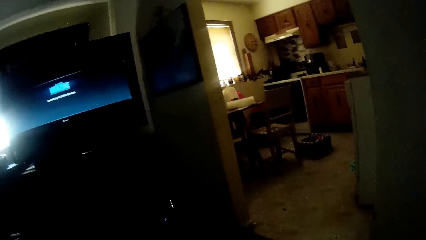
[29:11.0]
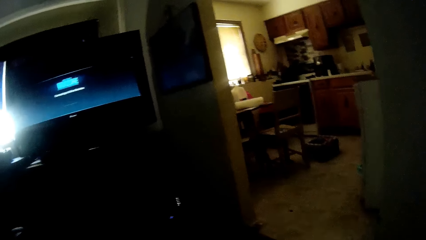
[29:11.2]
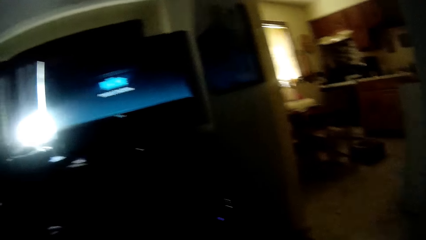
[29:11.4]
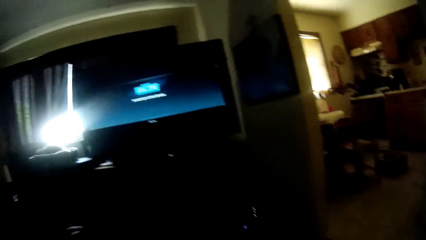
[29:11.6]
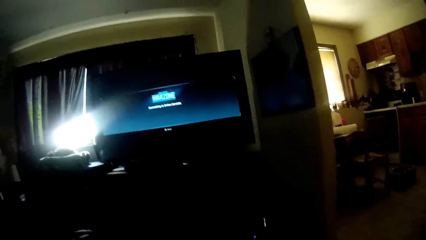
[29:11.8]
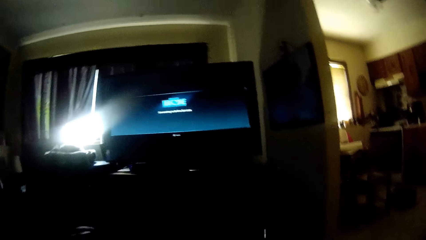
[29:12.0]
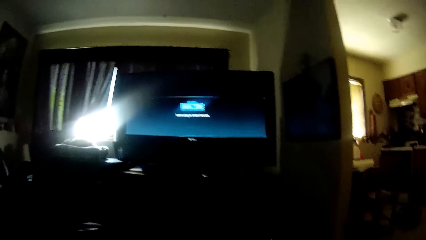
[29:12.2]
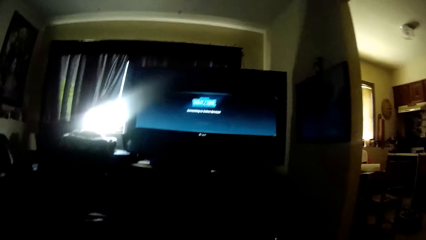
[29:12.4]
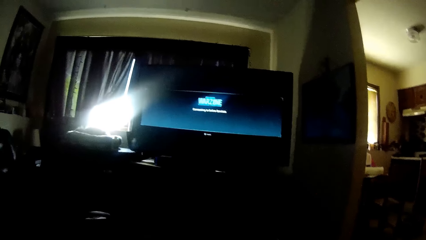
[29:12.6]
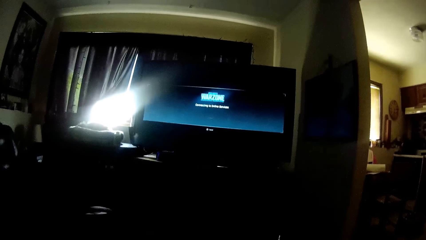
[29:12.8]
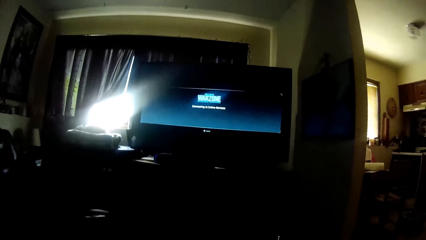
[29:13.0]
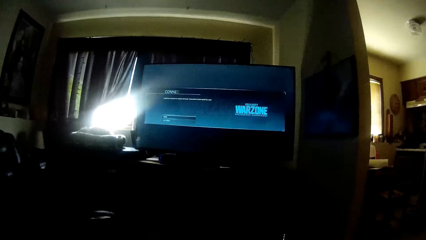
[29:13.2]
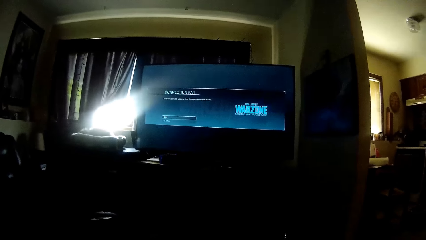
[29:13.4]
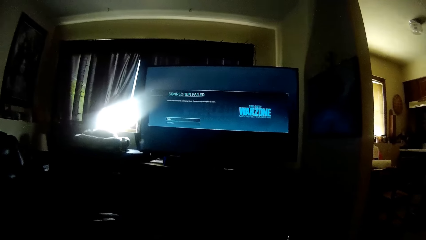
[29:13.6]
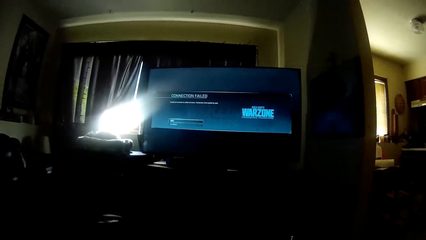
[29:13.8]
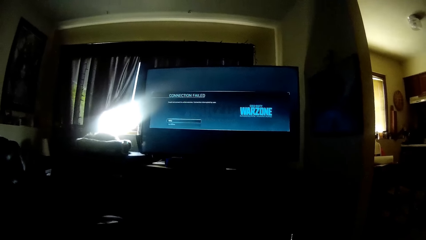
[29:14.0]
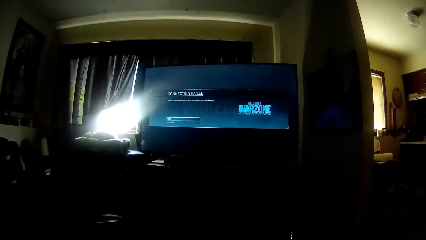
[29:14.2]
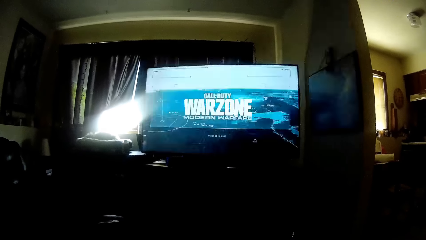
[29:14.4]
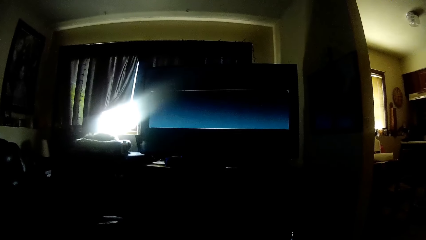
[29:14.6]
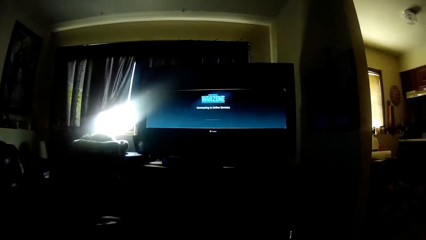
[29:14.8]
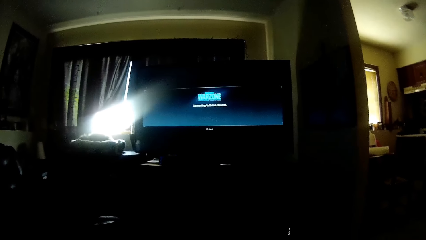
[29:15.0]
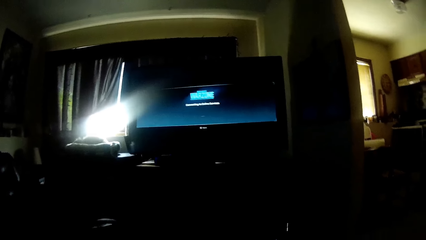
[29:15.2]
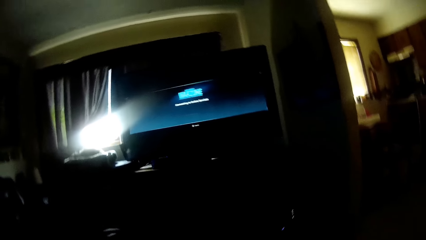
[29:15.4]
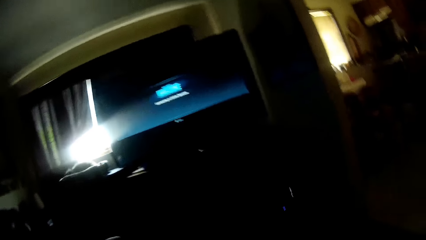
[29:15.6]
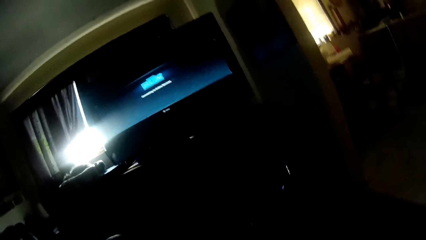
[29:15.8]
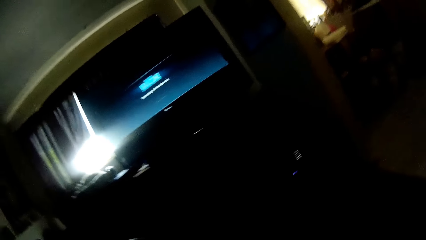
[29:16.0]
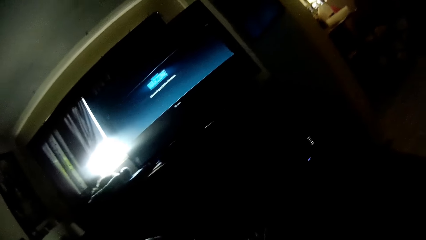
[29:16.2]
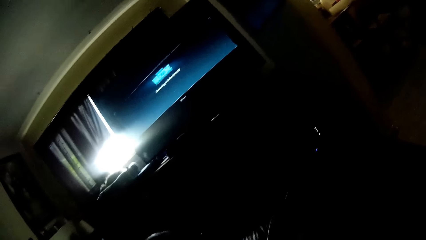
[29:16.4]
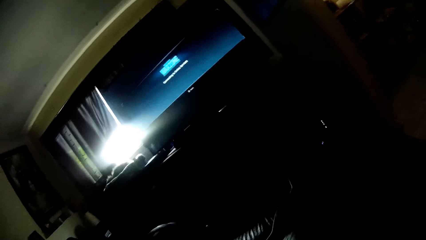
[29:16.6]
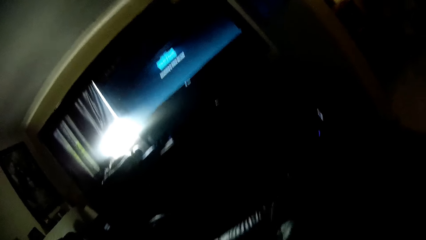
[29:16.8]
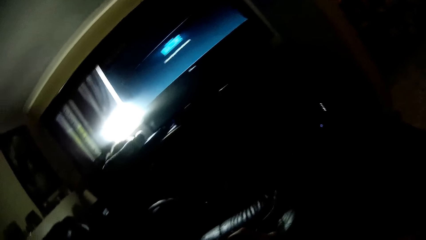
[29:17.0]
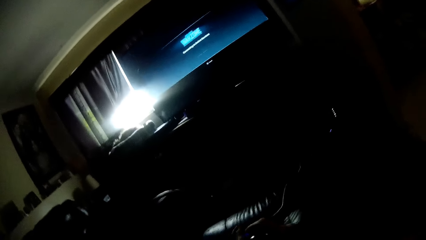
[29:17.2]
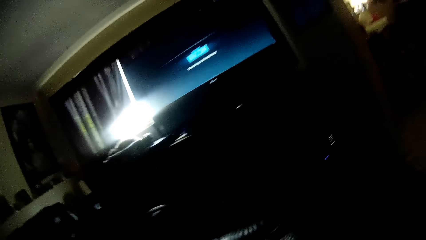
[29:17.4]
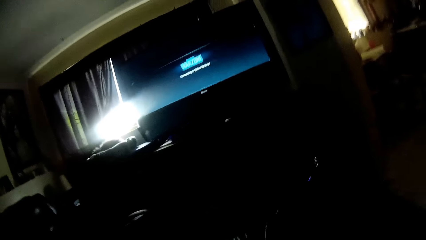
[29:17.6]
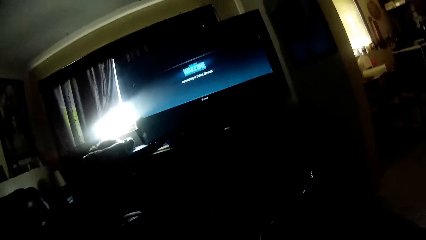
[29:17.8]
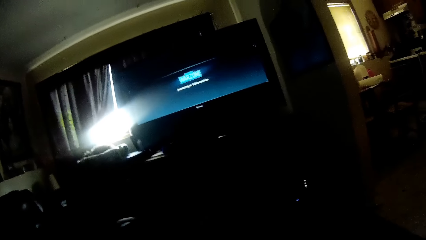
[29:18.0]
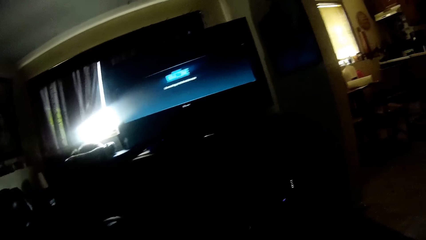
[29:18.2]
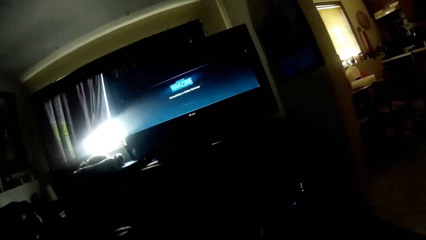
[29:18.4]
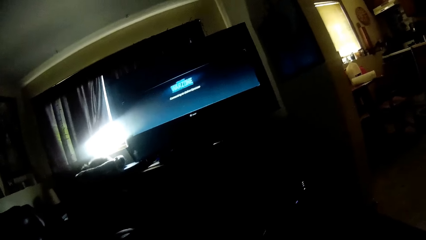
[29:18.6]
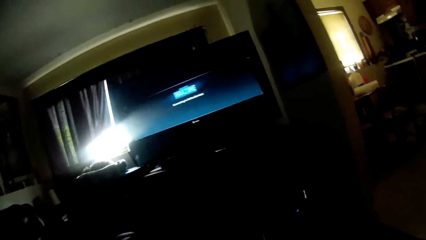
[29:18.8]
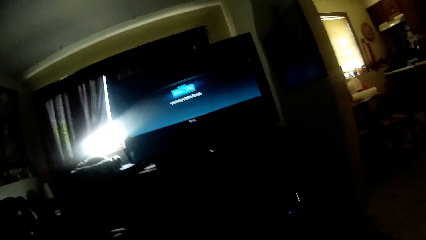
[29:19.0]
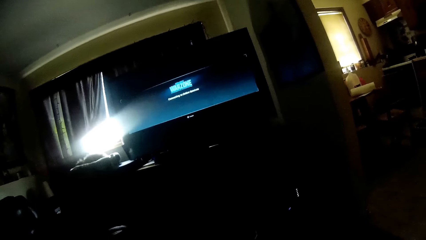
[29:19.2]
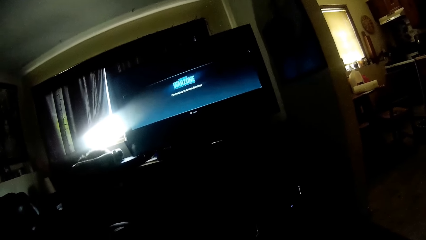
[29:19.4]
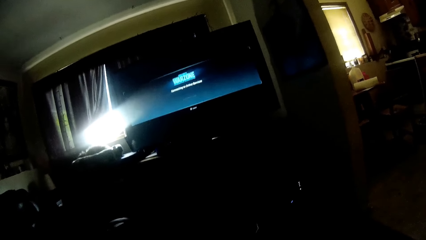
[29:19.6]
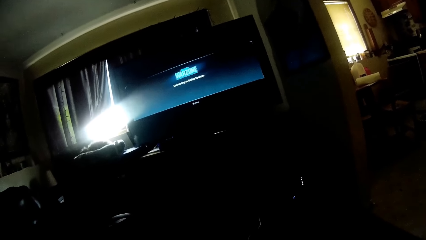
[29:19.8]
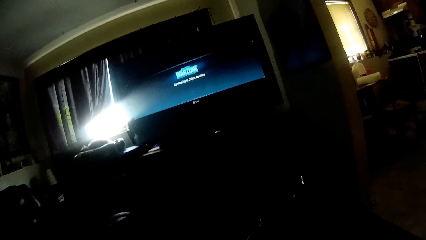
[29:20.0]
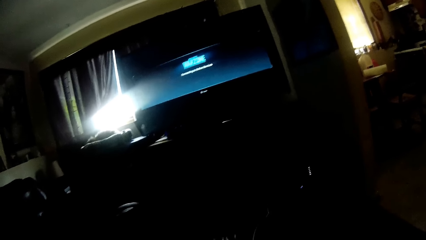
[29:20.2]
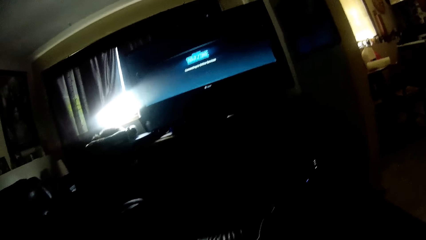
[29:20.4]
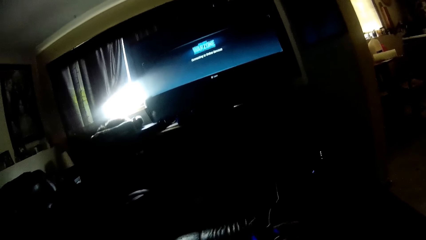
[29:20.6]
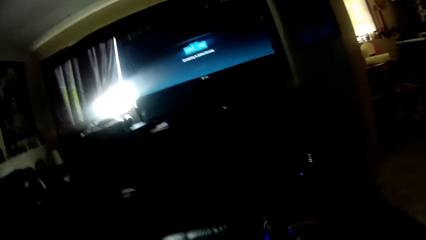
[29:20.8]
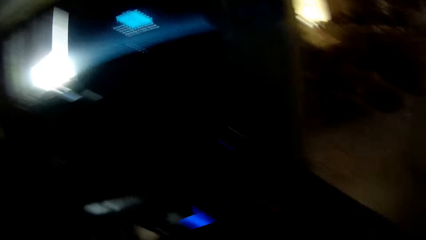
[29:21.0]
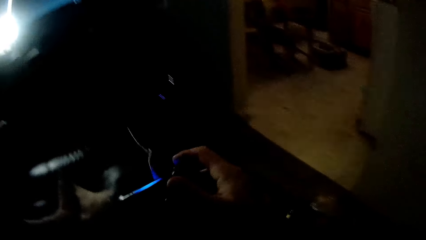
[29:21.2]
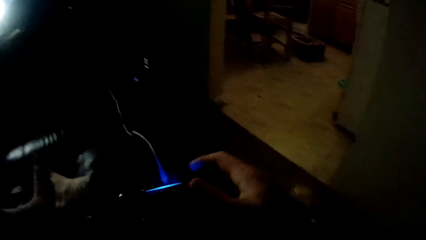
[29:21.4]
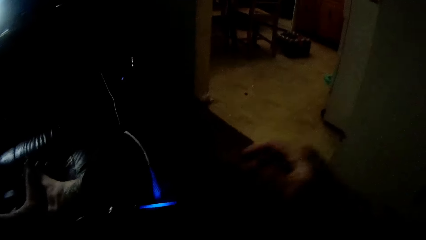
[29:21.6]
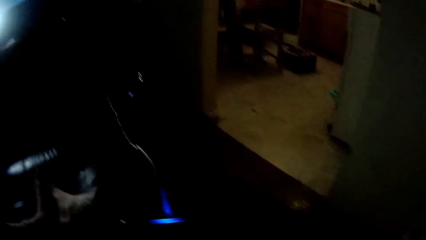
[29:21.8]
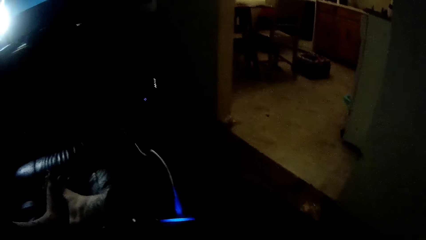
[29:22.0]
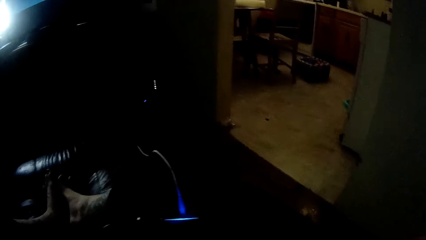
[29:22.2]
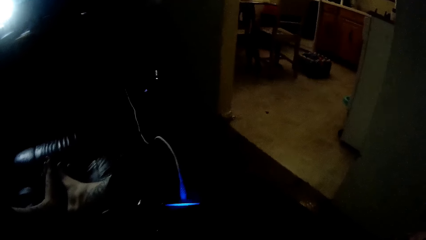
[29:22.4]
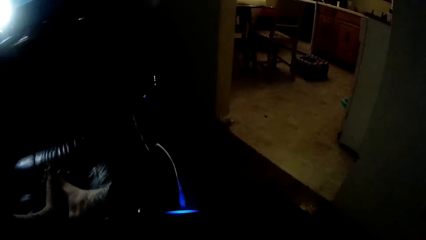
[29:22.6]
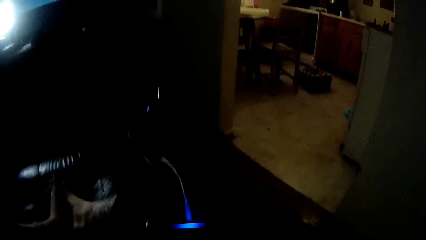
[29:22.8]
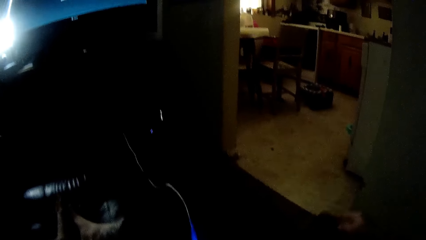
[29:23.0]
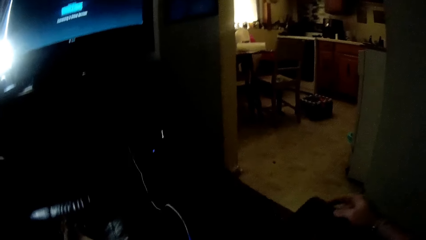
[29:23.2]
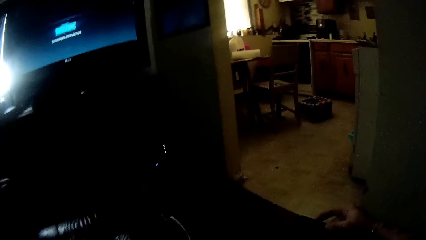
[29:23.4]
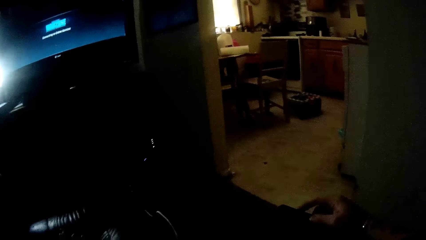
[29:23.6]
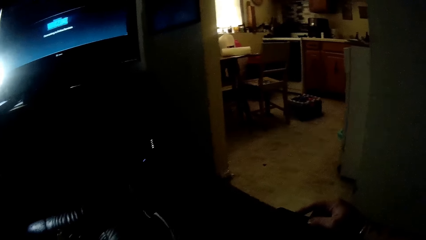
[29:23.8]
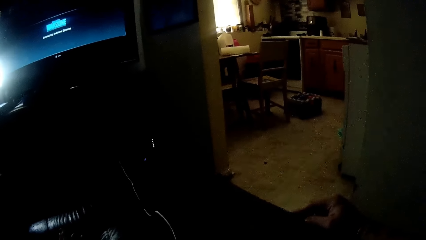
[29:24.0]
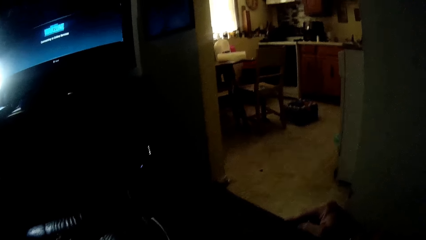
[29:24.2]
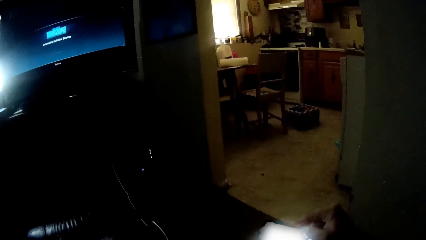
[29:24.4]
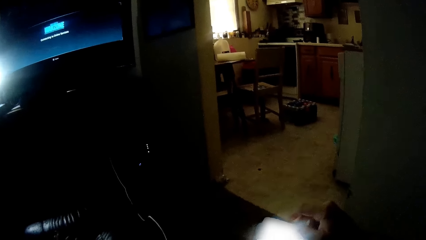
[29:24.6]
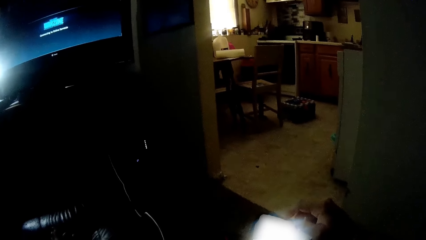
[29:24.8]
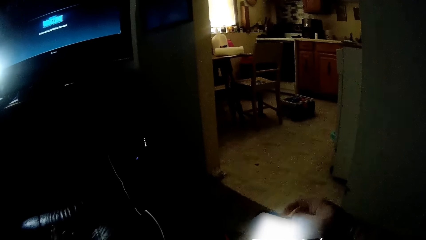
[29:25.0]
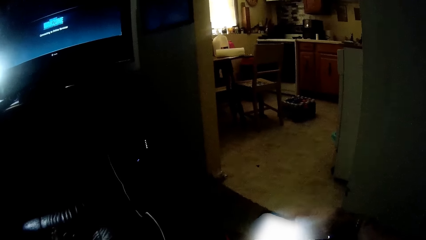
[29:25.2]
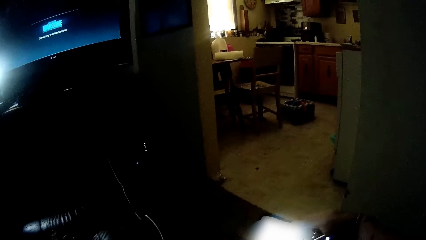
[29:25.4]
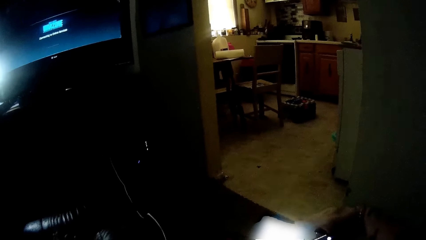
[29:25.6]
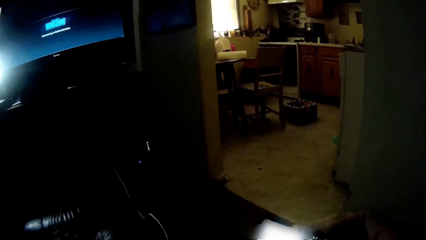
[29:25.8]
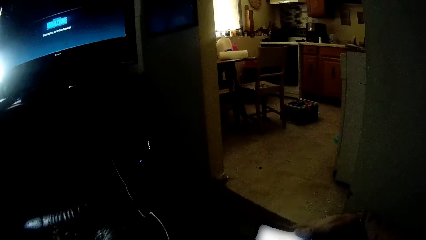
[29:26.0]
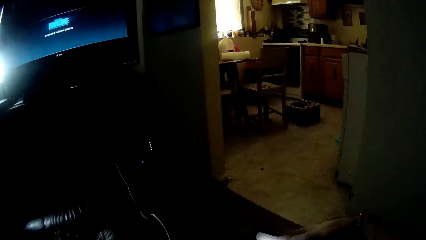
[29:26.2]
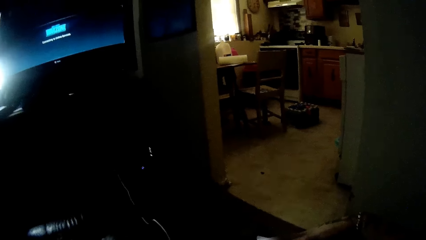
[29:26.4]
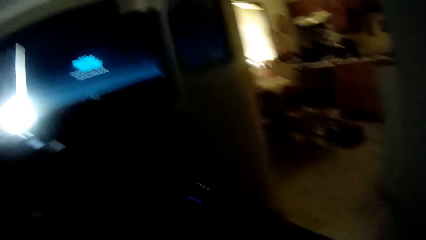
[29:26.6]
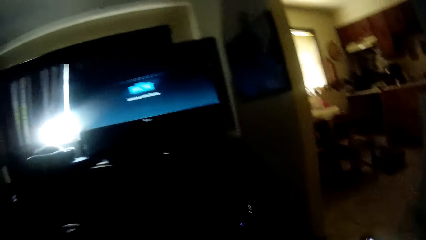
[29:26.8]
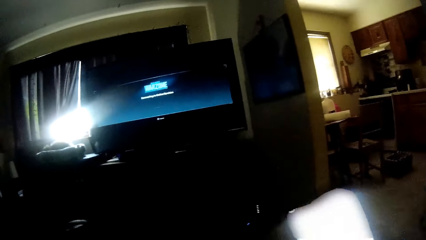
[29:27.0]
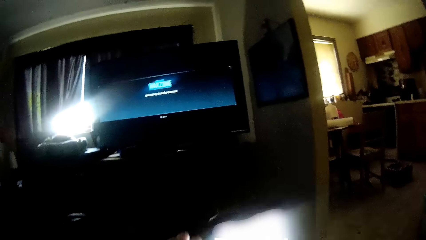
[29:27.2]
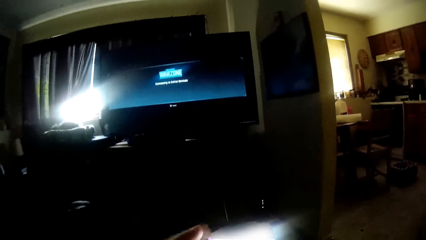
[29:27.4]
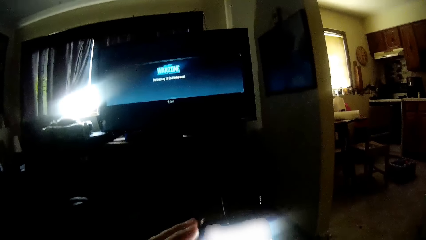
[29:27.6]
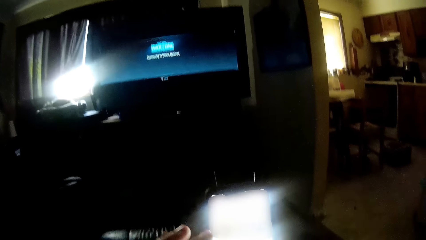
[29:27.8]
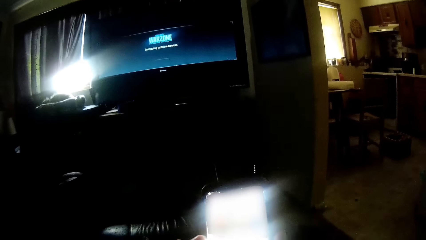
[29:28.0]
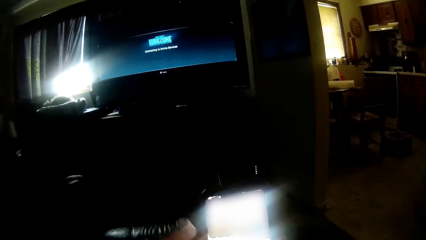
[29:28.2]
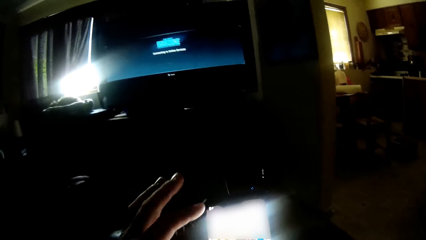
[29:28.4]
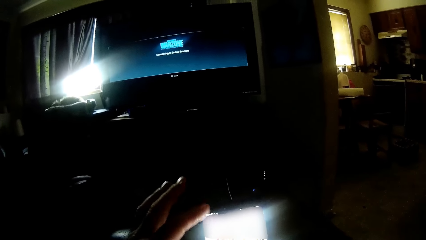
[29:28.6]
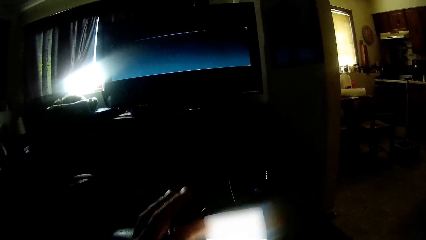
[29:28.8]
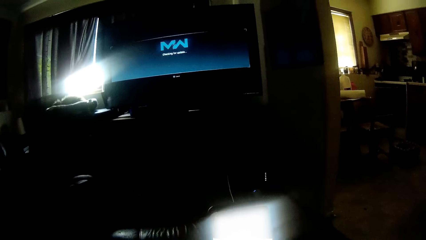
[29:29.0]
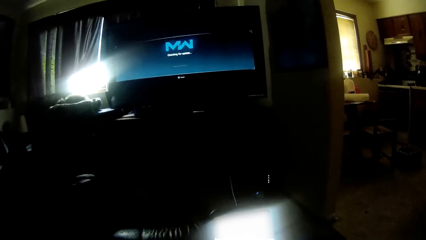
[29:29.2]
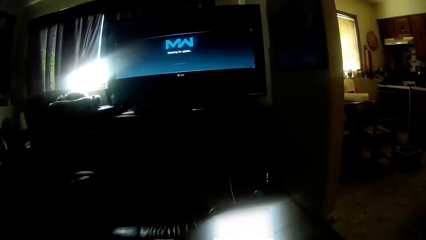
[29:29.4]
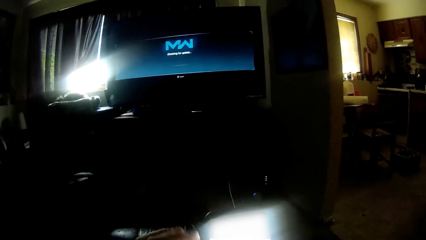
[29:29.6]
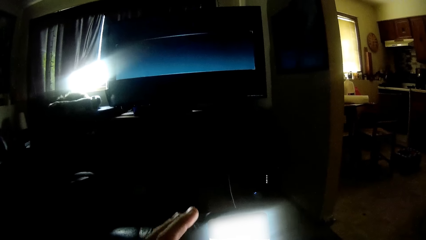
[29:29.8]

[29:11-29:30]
The camera wearer looks around. He pulls the game controller with both hands and places both legs on a stool. He removes his right hand from the game controller. He holds the cable. He picks up a phone from his pocket with his right hand. He places the phone on the sofa. He operates the phone with his right hand. He operates the phone with both hands.
